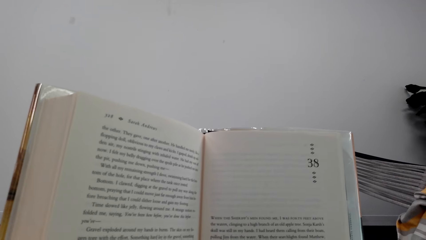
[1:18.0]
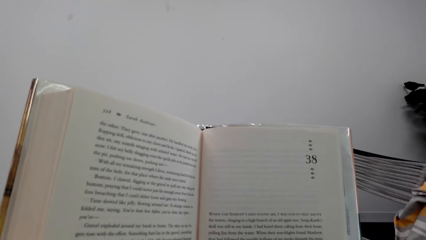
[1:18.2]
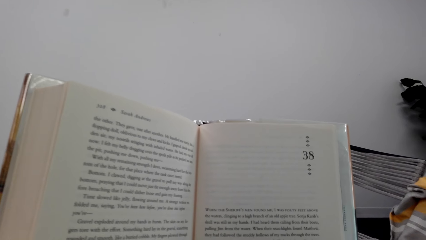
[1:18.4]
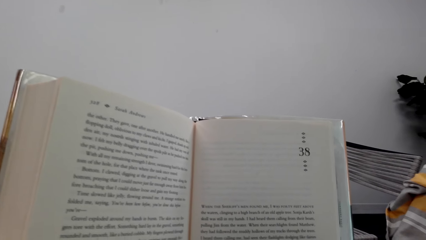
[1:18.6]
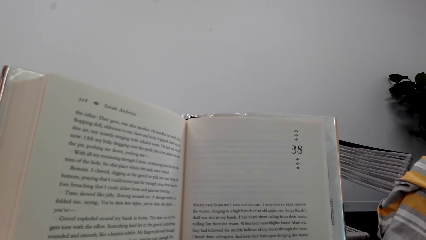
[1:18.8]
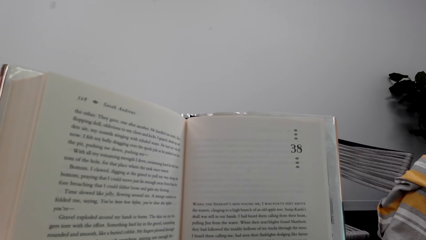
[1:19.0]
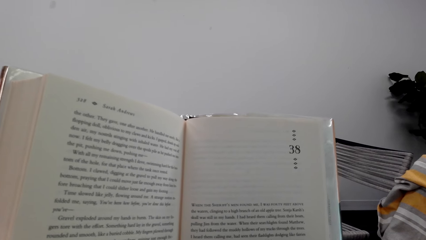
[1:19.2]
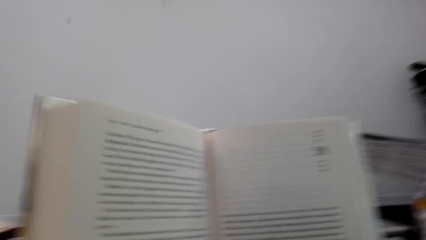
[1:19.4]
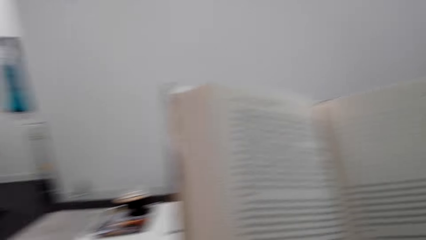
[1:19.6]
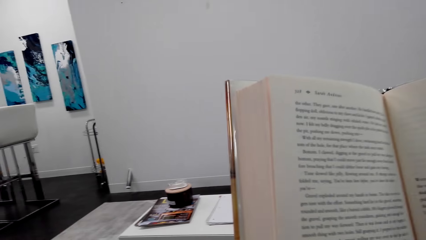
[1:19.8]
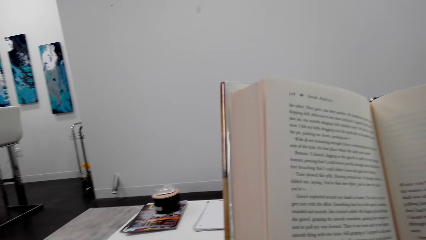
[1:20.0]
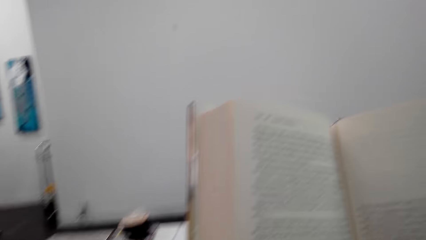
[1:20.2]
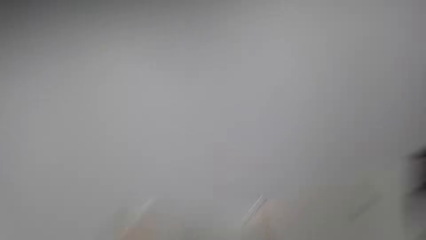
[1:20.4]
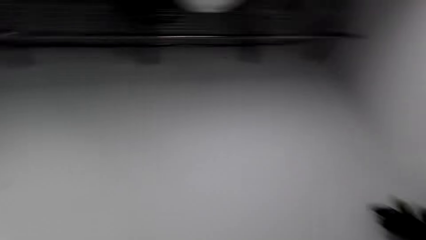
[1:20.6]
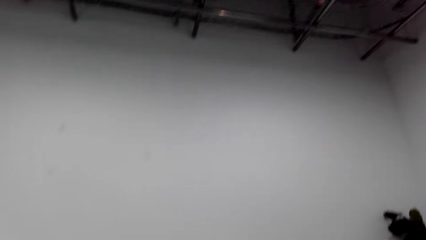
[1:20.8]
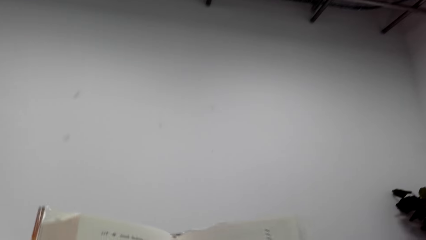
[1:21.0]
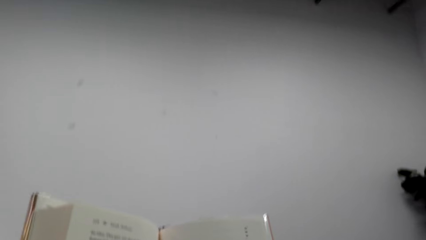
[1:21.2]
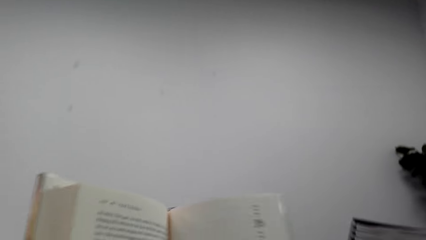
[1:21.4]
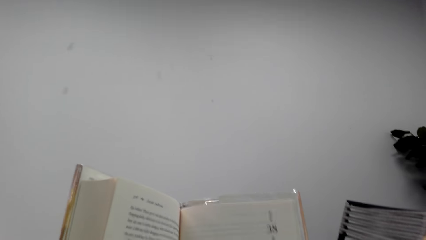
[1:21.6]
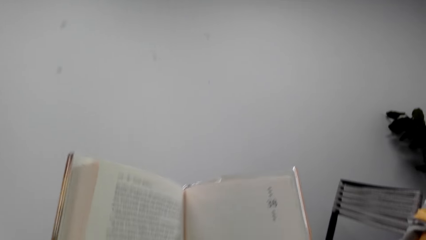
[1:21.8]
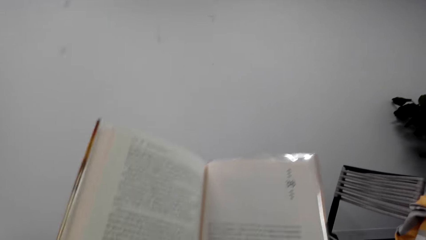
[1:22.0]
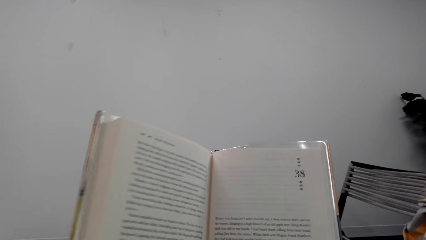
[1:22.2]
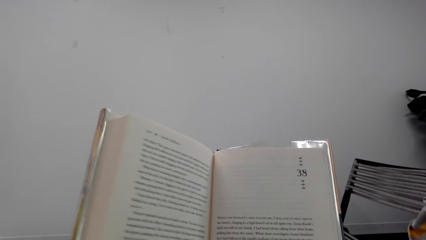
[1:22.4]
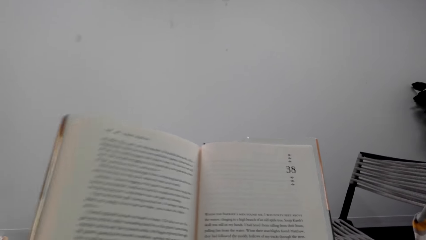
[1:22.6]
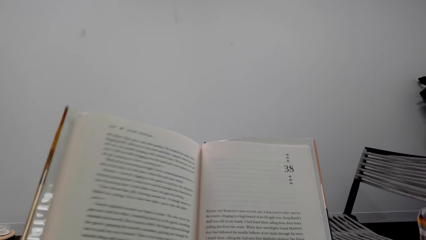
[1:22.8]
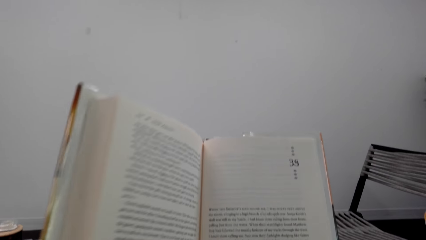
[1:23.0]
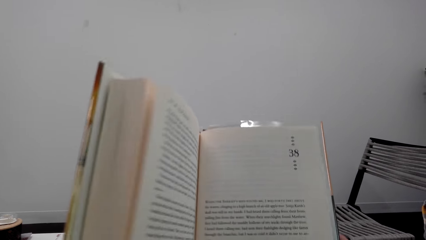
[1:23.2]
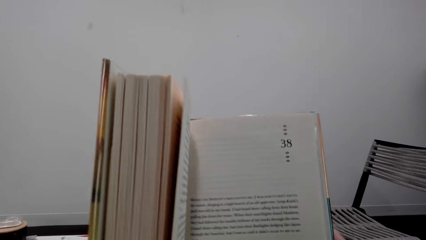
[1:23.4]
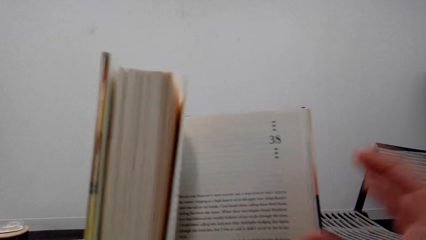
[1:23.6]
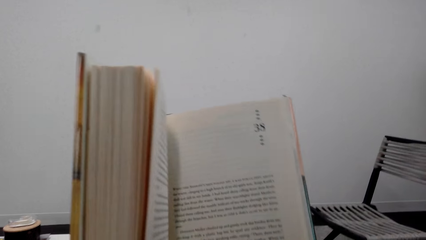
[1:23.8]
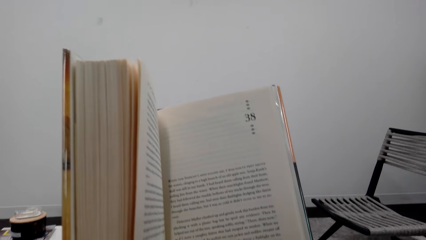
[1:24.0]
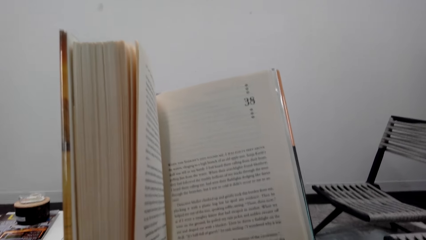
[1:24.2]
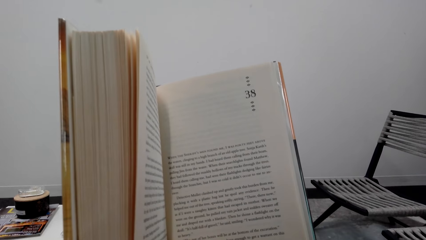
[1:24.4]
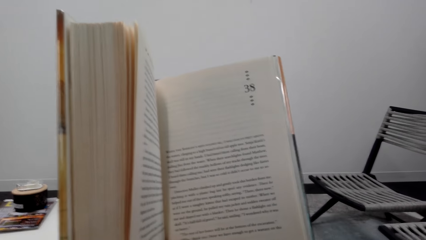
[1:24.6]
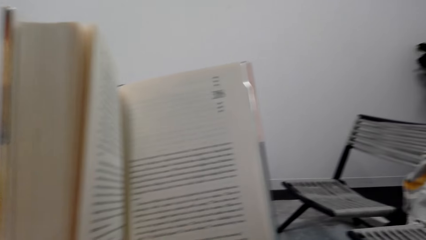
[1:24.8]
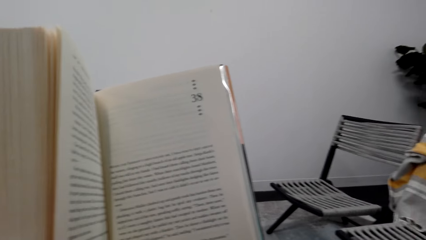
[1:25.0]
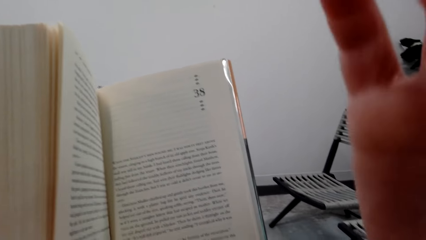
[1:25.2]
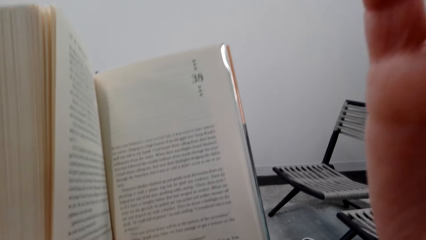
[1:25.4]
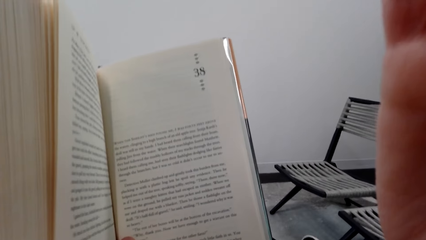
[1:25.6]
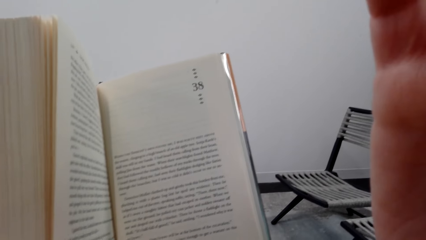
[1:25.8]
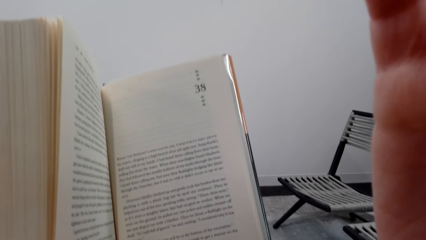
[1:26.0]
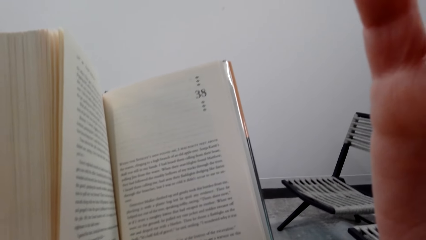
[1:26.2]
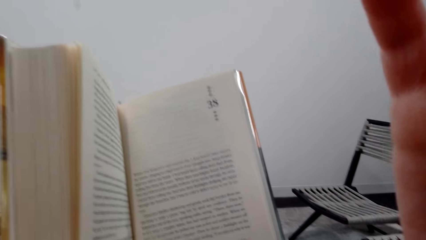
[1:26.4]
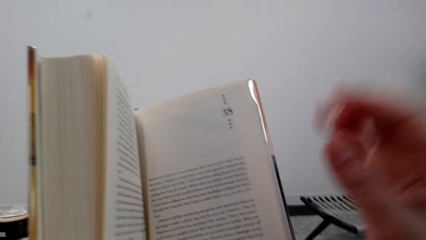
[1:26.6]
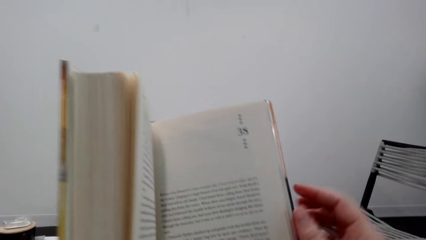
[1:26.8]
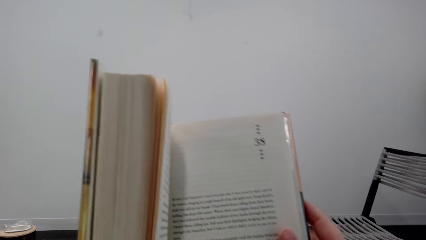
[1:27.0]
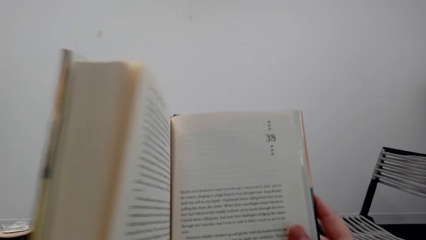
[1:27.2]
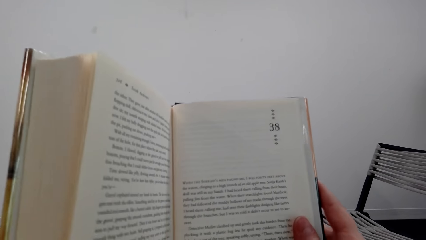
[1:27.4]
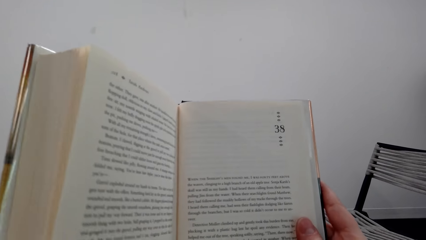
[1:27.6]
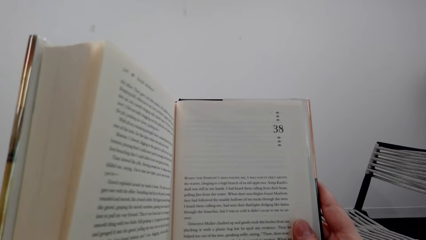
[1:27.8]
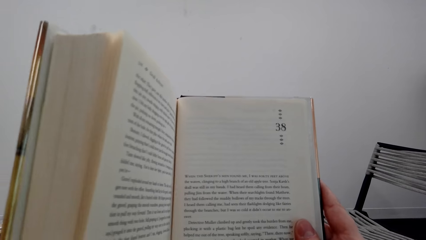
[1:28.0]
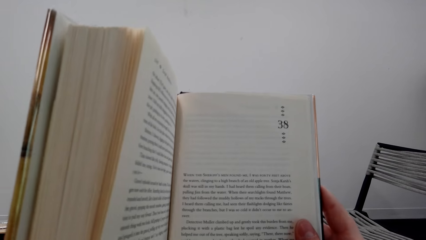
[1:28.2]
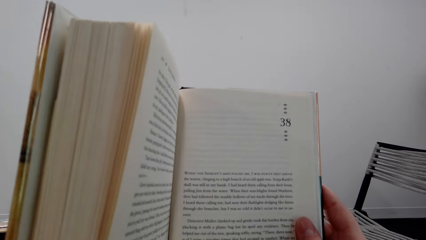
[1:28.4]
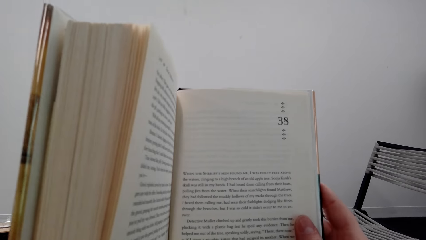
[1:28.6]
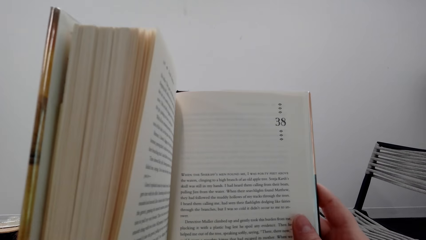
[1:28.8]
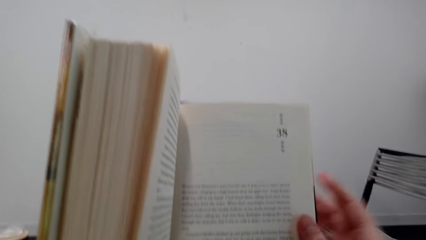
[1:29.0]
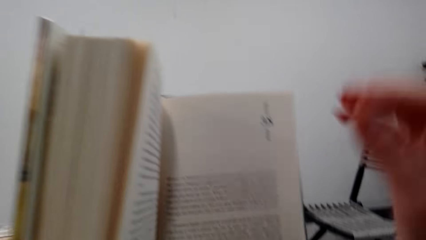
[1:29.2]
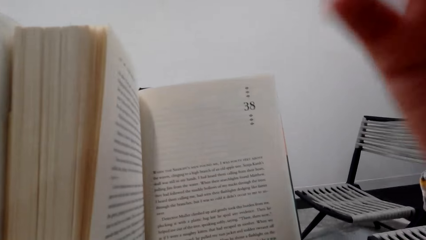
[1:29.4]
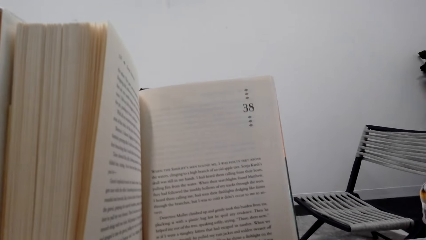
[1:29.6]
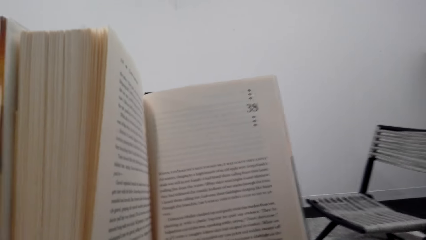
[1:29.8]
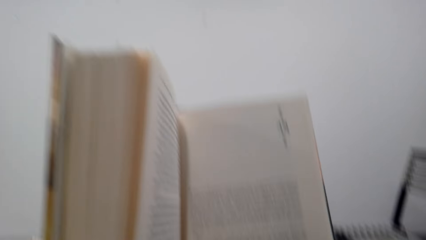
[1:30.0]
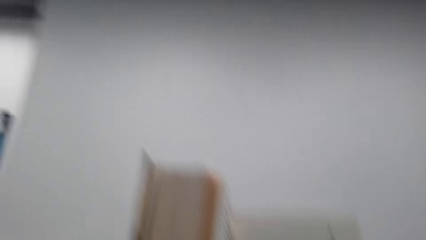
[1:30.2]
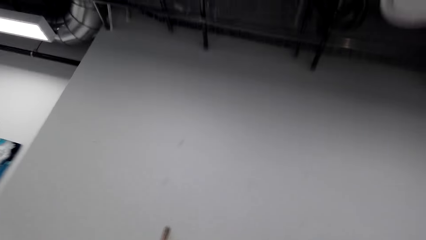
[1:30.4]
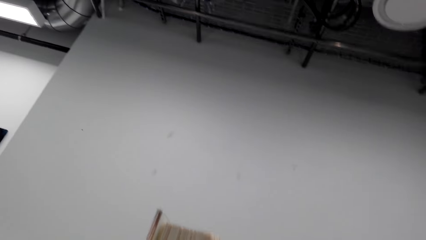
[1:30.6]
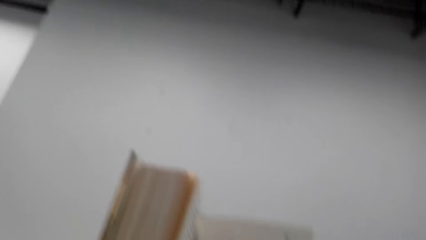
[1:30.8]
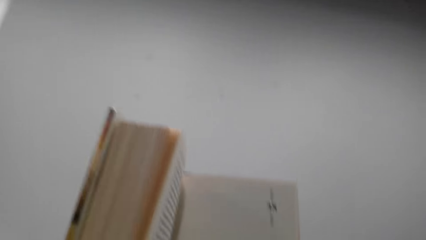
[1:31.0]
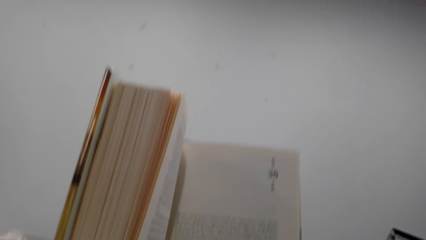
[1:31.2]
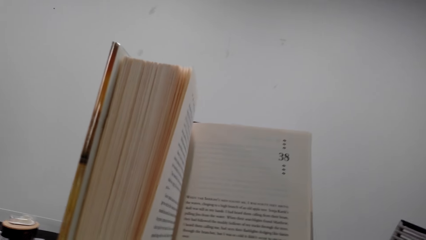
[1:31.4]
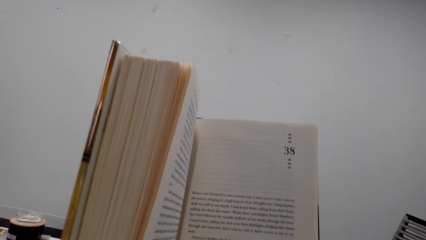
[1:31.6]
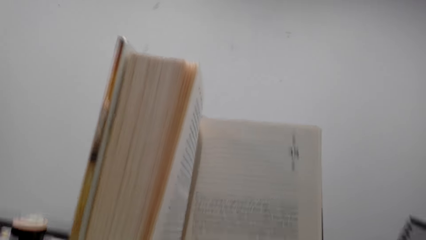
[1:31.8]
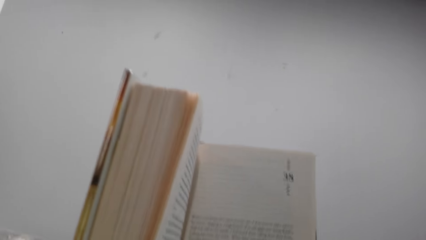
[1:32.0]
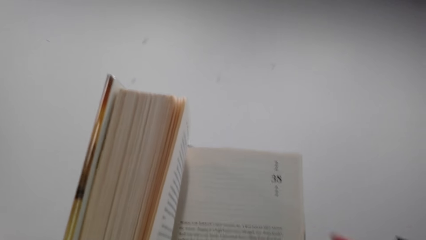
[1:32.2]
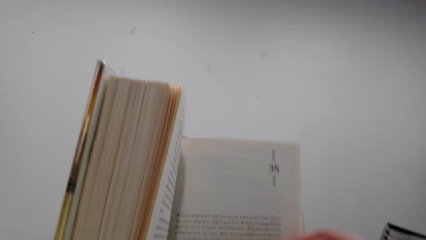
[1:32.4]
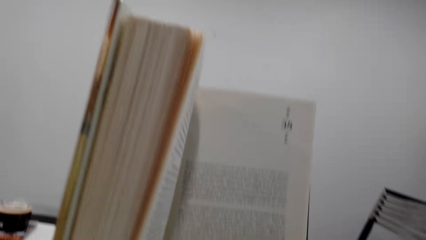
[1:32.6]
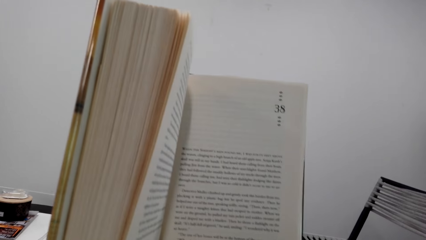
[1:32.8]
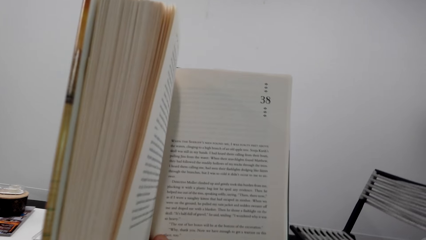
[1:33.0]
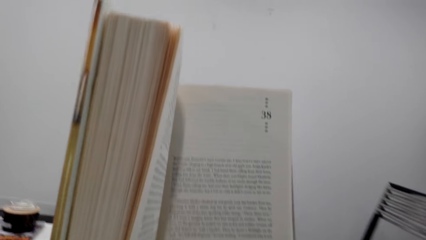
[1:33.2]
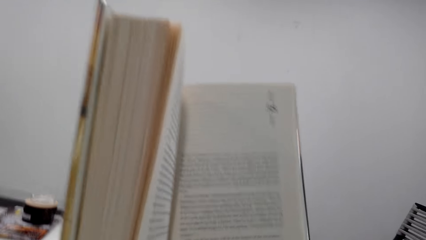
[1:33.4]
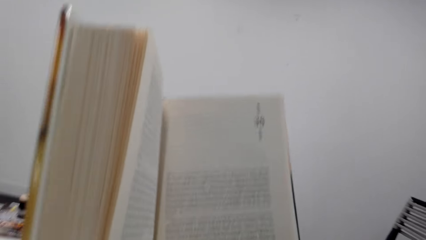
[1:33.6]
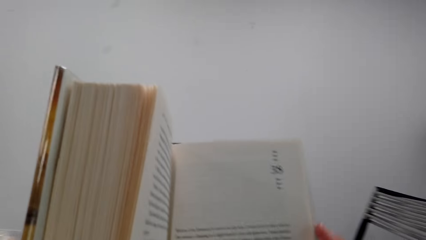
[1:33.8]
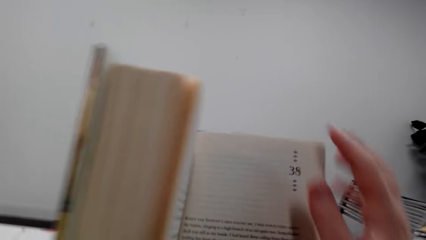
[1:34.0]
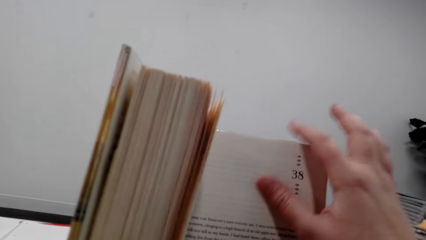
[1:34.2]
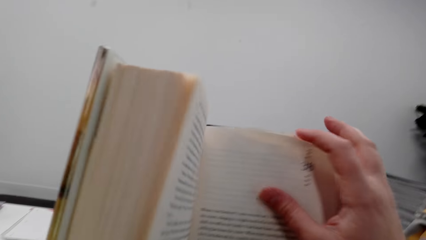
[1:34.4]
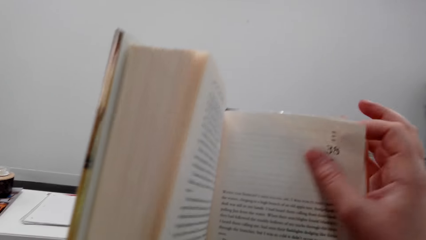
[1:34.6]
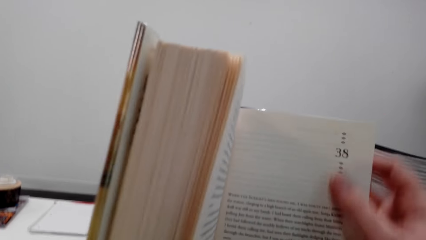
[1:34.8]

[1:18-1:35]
The camera wearer reads a book. She looks around a room. She adjusts a camera. She reads the book. She lifts her hand. She looks around the room. A man converses with the camera wearer. The camera wearer reads the book.
